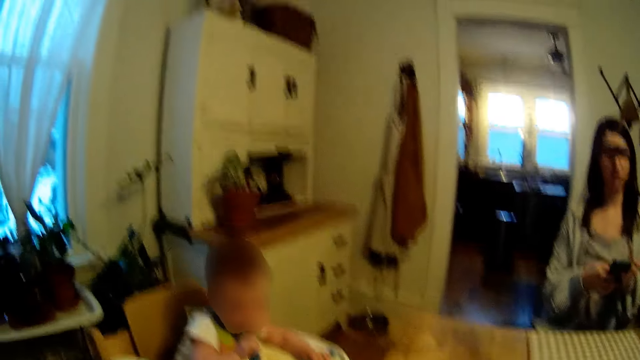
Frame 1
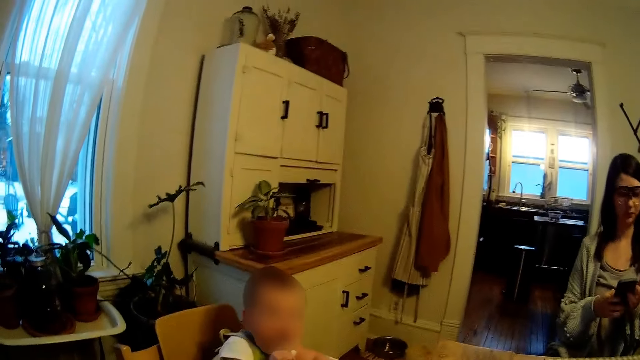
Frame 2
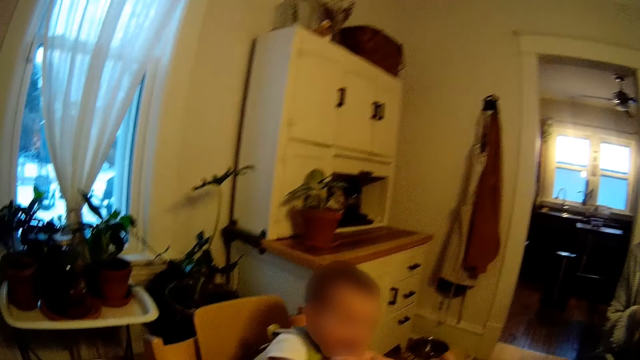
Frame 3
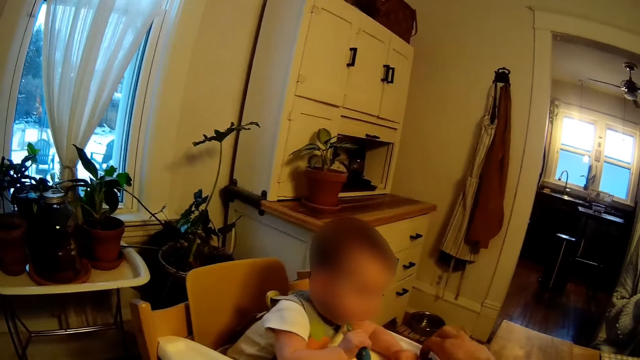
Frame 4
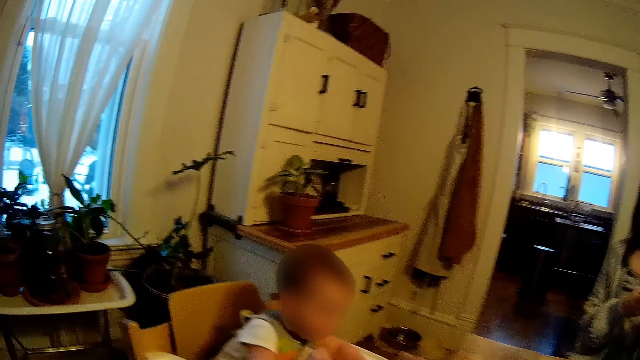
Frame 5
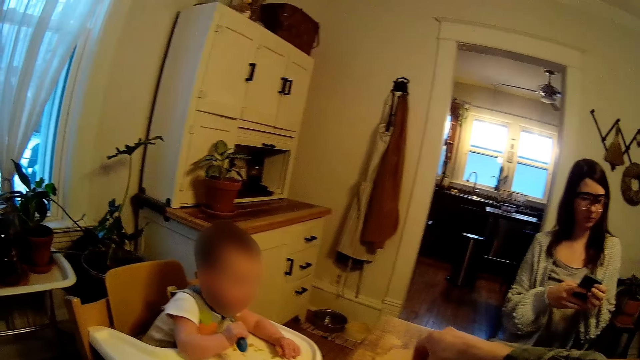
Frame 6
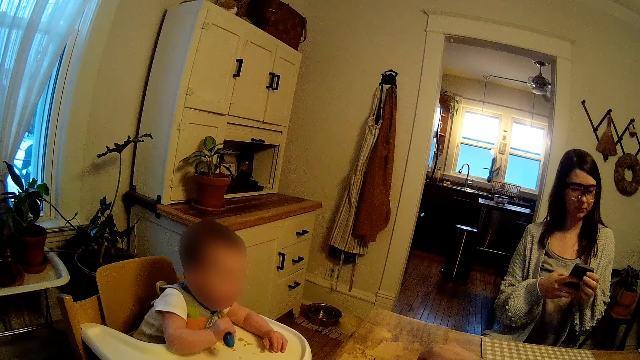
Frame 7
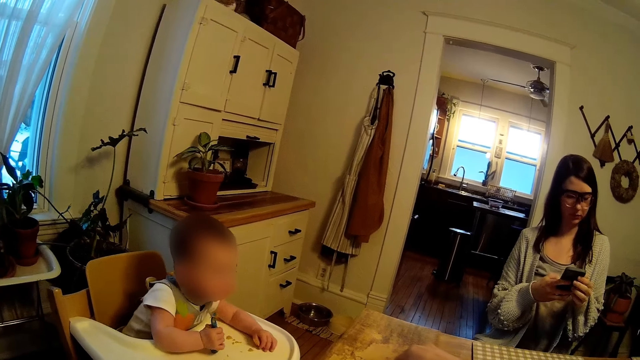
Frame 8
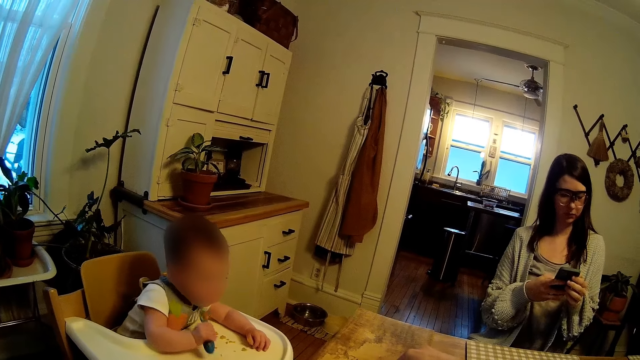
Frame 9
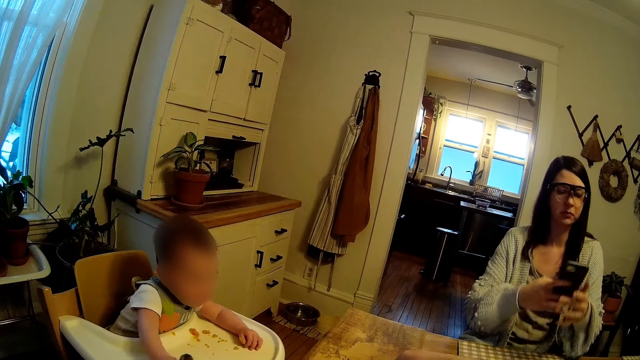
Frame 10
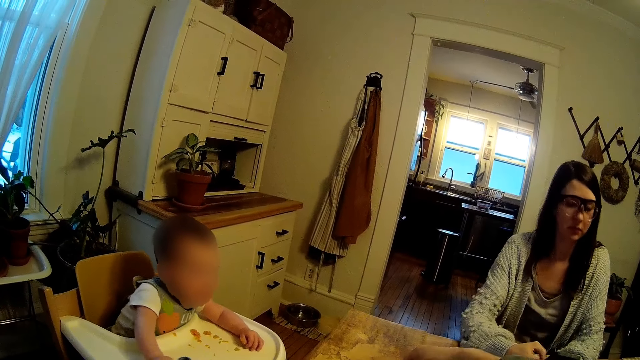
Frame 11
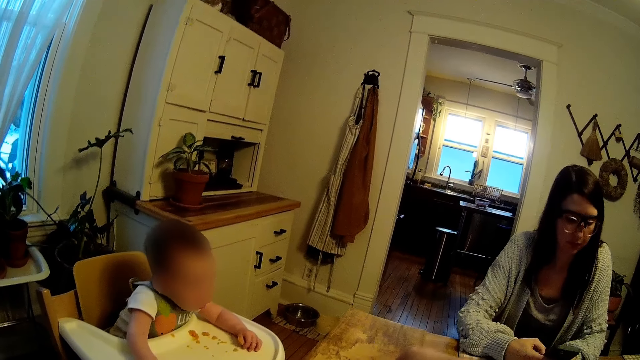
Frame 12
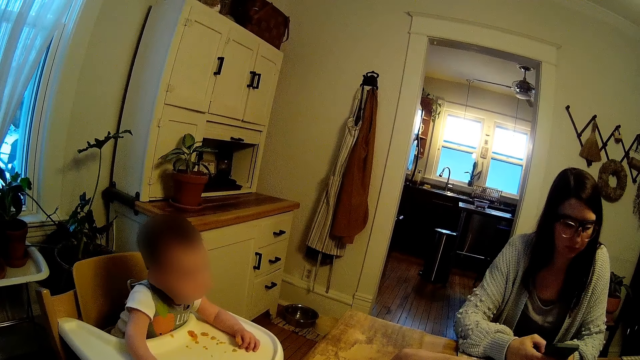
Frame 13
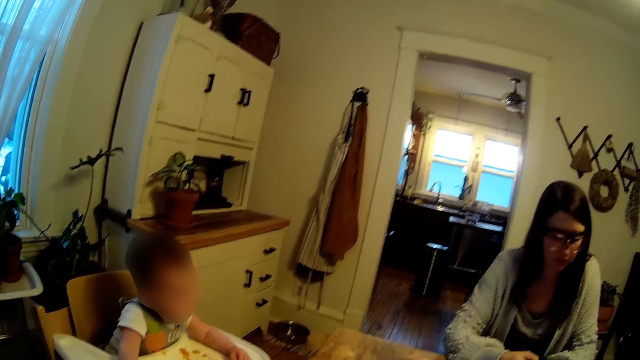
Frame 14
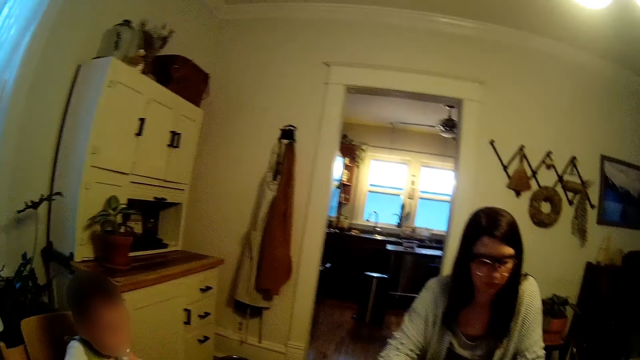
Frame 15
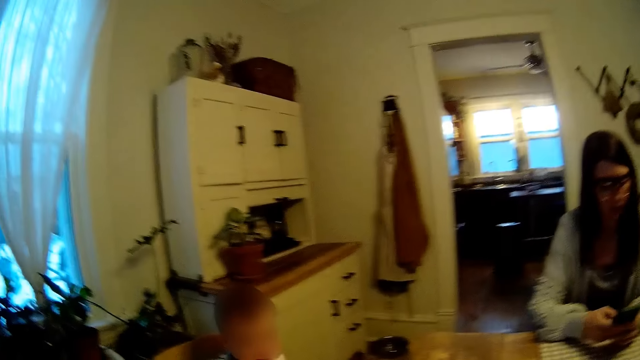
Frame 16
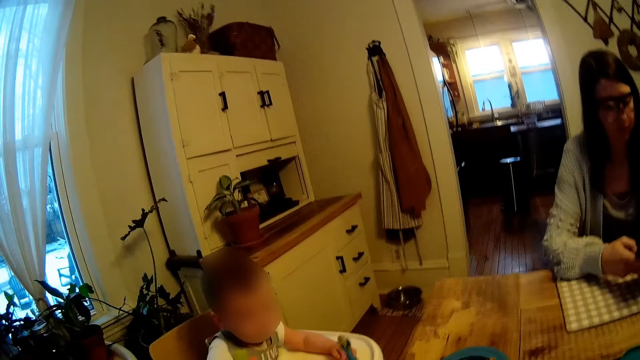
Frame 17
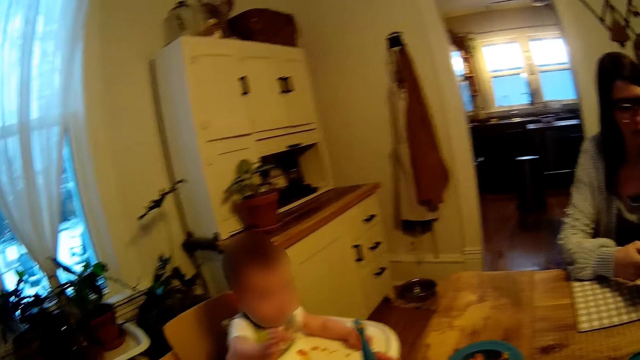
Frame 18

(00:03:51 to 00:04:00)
The woman picks up a phone from the table with her left hand. The woman operates the phone with both hands.

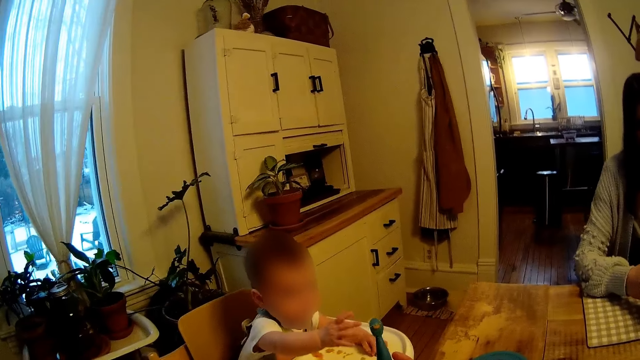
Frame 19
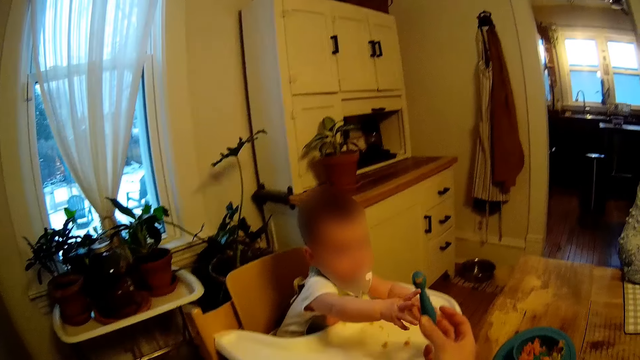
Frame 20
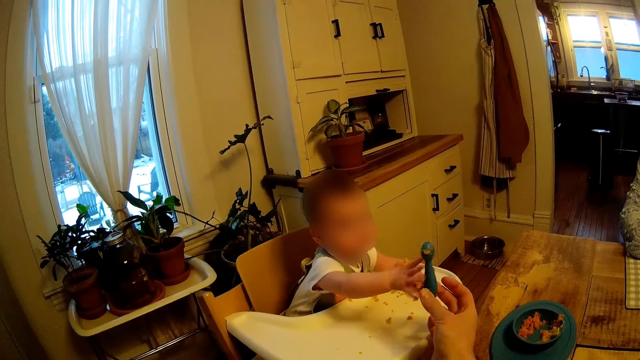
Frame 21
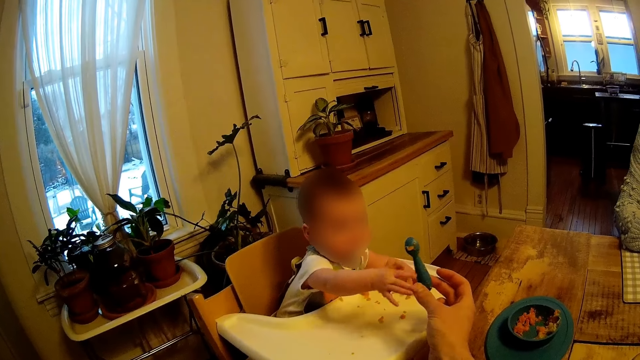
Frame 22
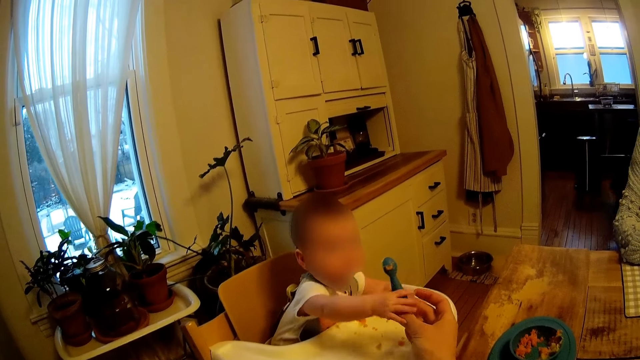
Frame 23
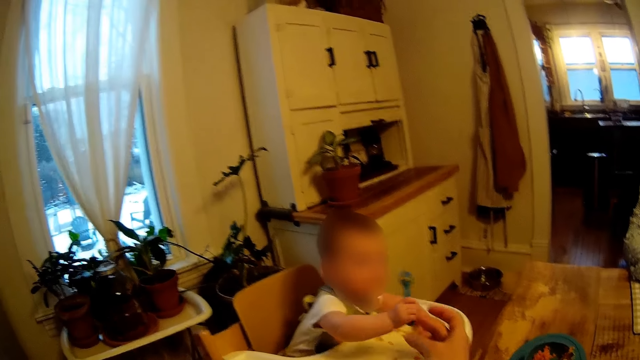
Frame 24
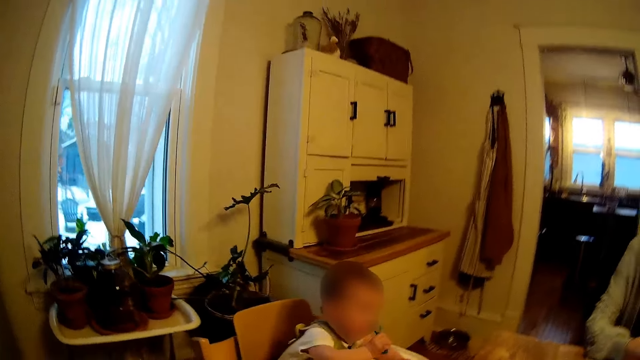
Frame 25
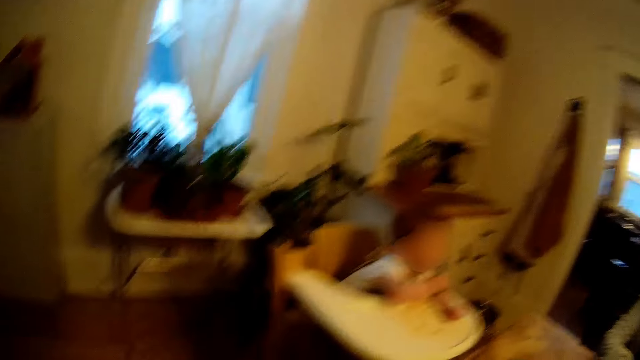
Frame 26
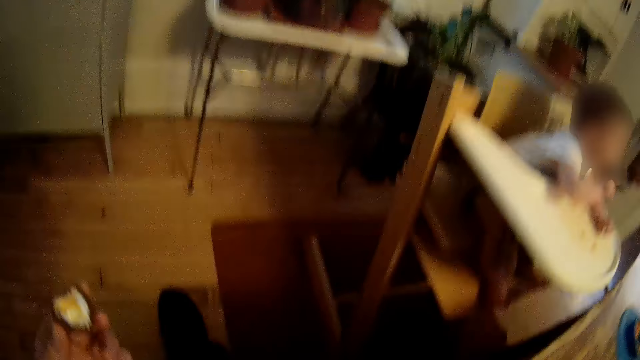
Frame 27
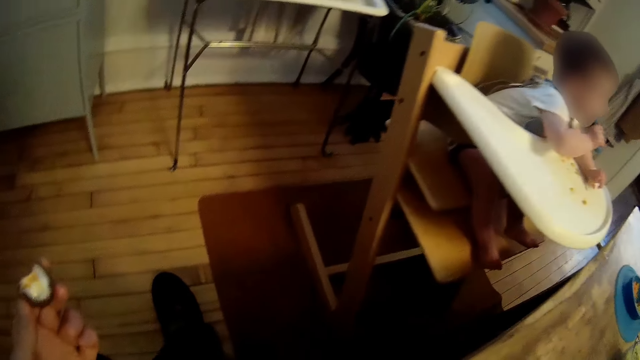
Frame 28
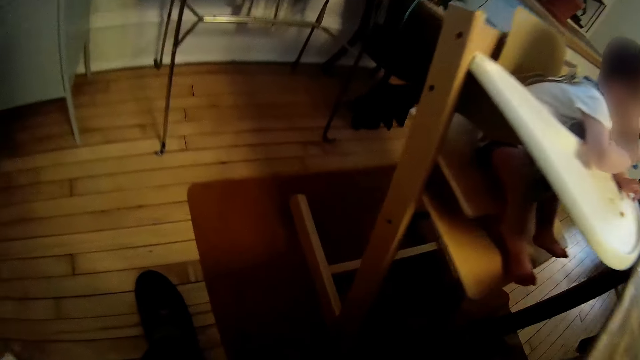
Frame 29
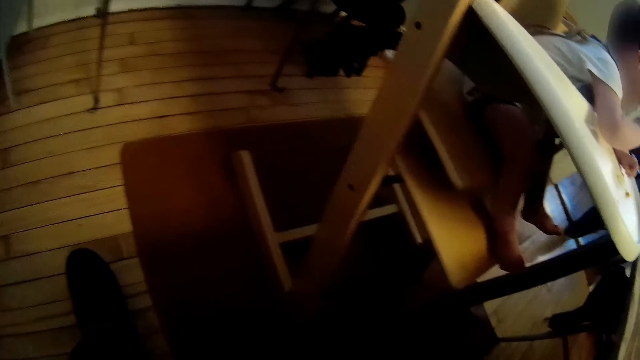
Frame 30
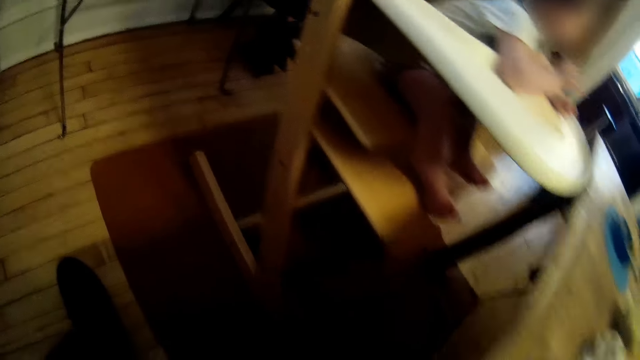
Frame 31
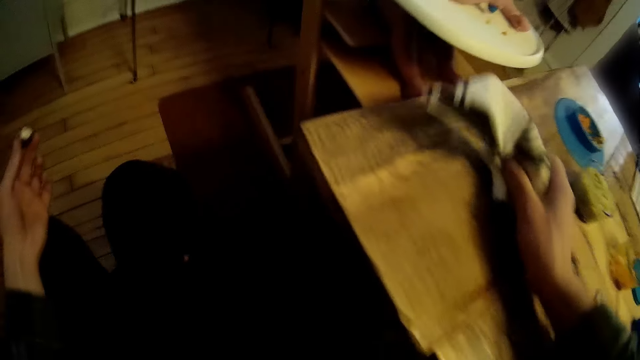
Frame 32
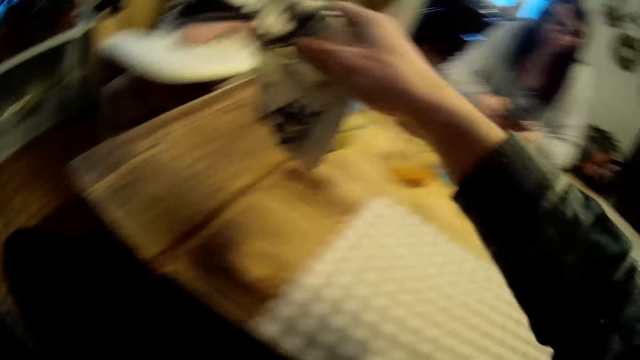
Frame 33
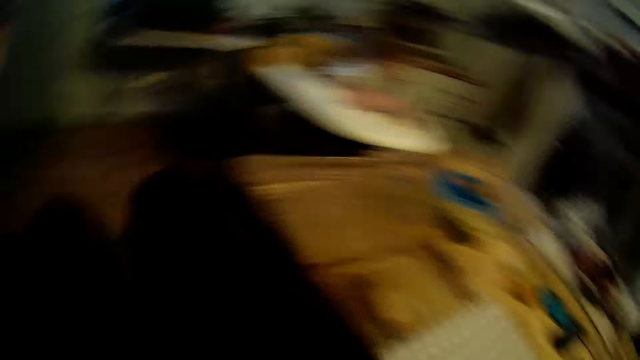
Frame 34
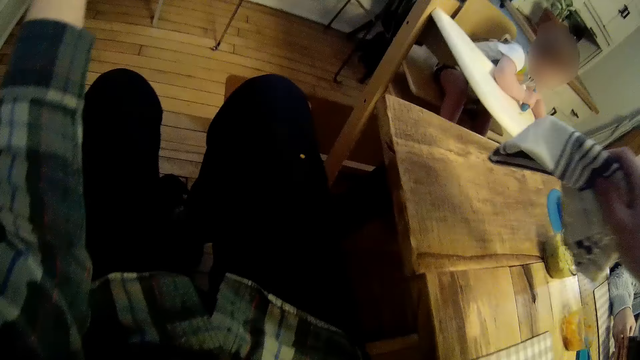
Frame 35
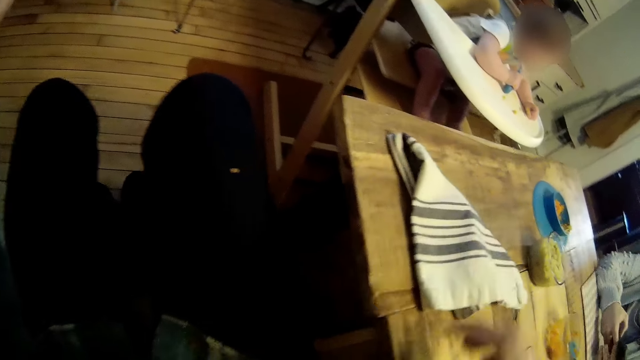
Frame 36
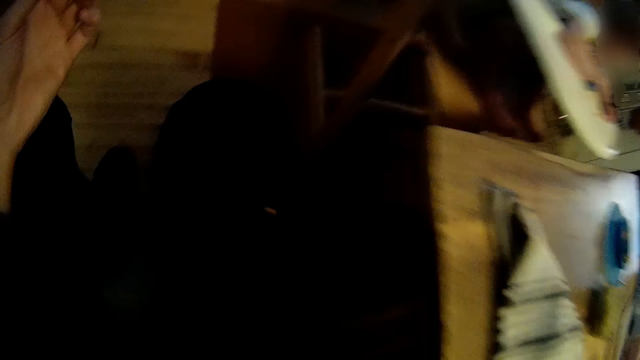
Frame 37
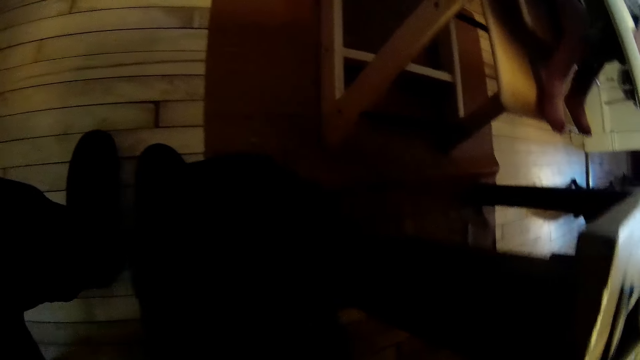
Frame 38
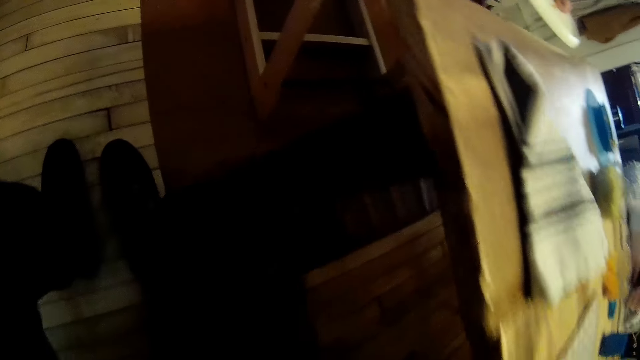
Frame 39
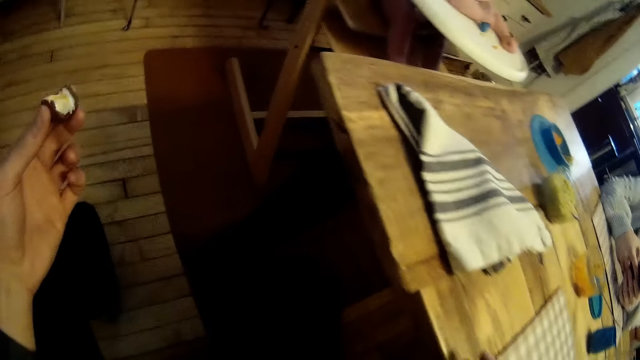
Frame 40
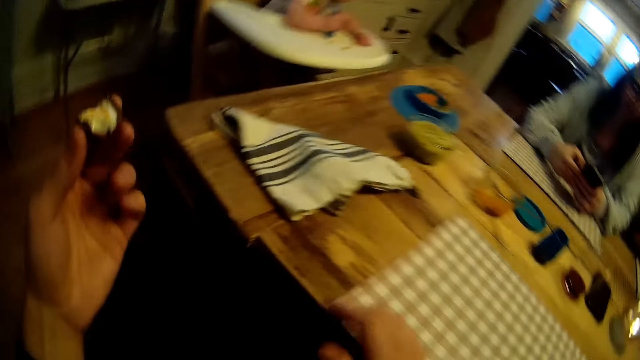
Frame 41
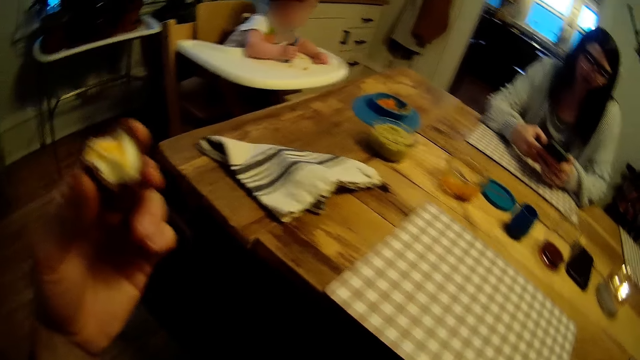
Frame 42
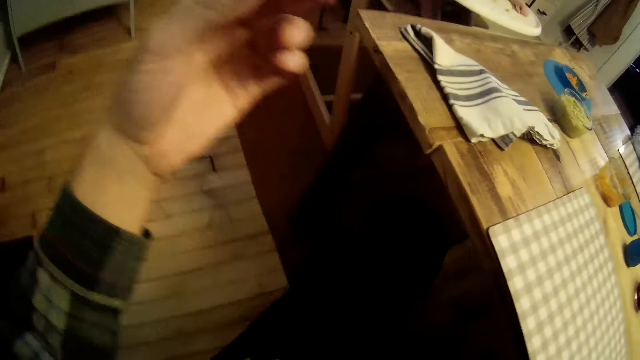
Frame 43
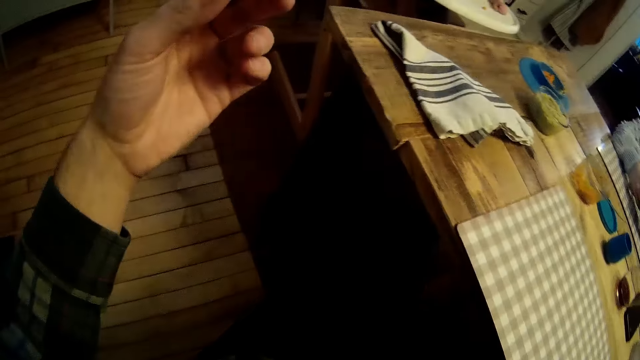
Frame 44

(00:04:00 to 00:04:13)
The camera wearer hands a kid a spoon. The kid collects the spoon from the camera wearer with his right hand. The kid places the spoon in his mouth with his right hand. The camera wearer picks up a napkin from the table with his right hand. He drops the napkin on the table with his right hand.
